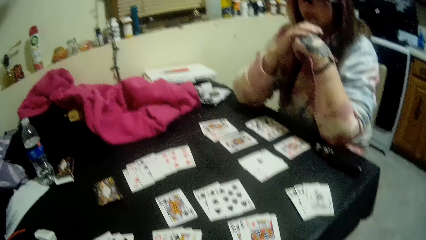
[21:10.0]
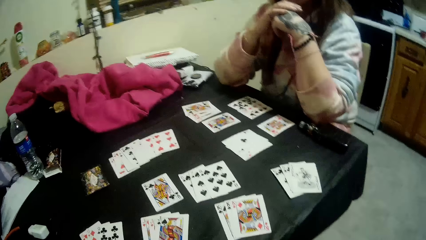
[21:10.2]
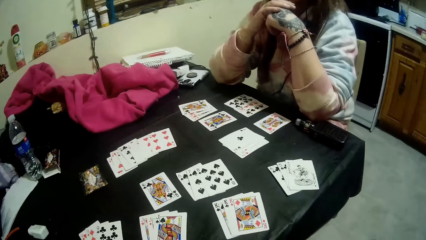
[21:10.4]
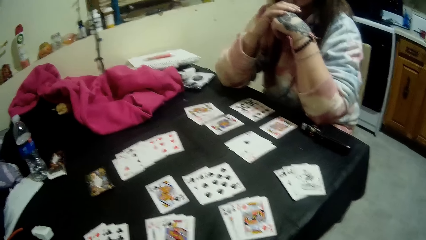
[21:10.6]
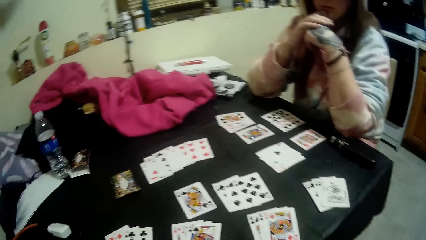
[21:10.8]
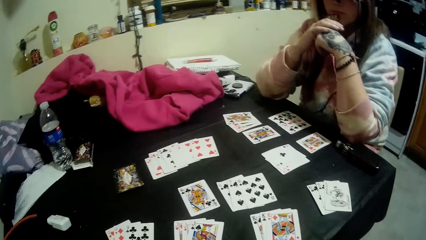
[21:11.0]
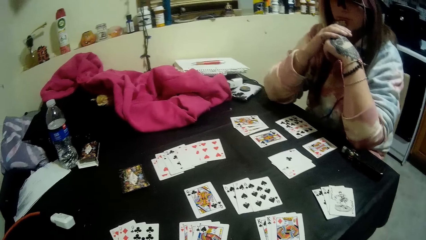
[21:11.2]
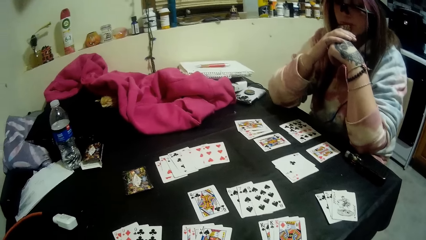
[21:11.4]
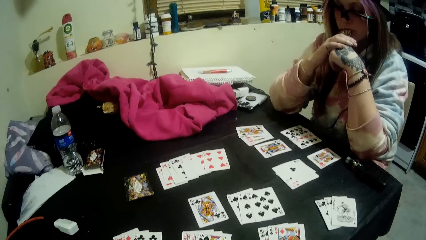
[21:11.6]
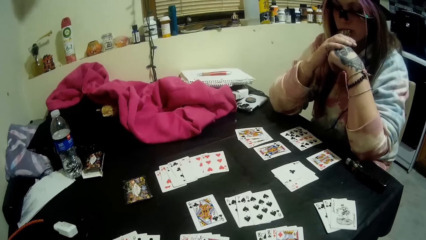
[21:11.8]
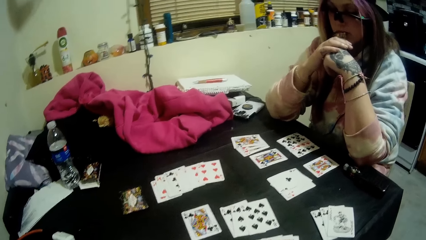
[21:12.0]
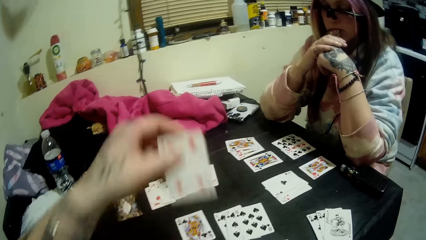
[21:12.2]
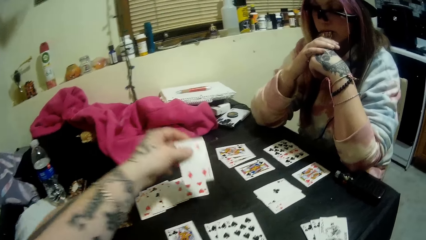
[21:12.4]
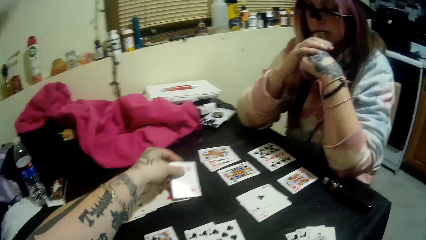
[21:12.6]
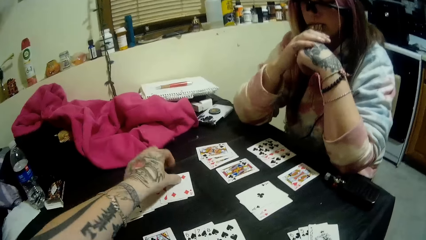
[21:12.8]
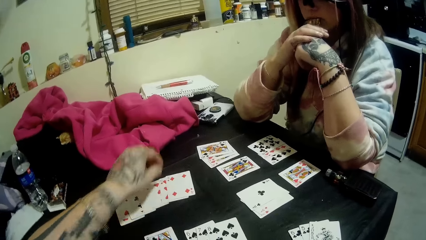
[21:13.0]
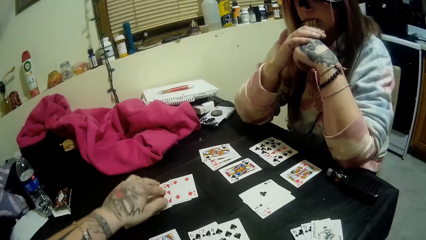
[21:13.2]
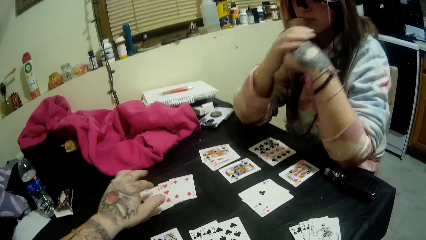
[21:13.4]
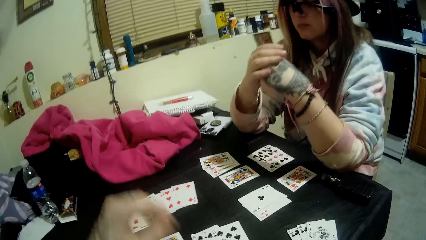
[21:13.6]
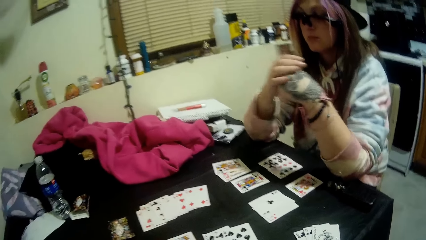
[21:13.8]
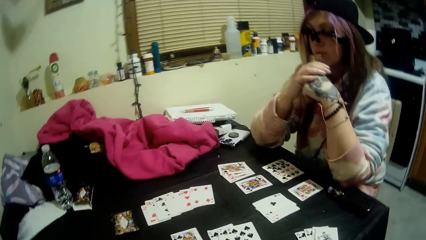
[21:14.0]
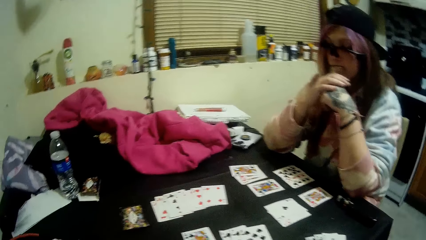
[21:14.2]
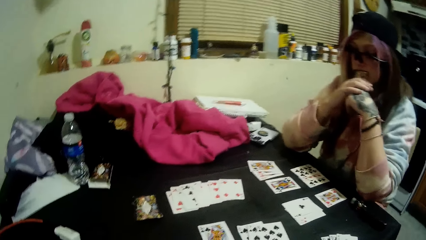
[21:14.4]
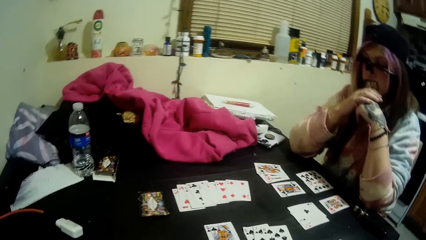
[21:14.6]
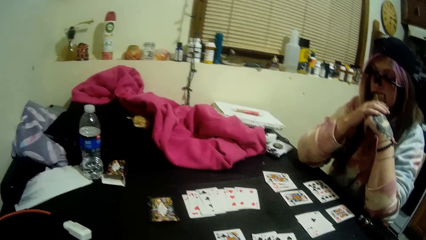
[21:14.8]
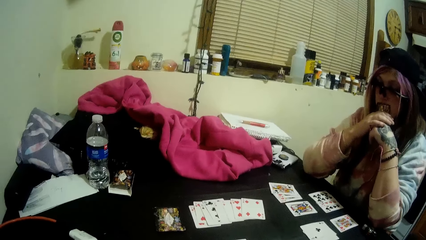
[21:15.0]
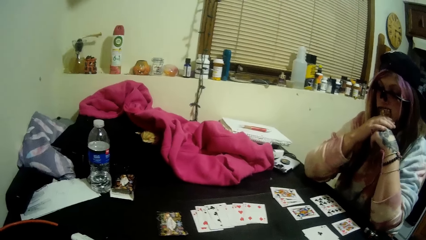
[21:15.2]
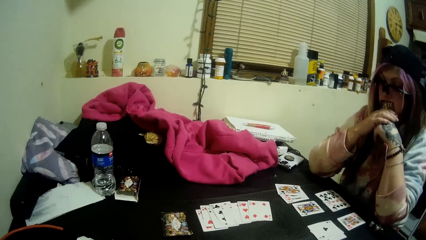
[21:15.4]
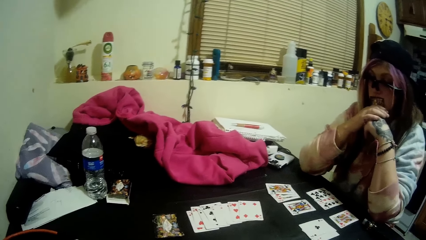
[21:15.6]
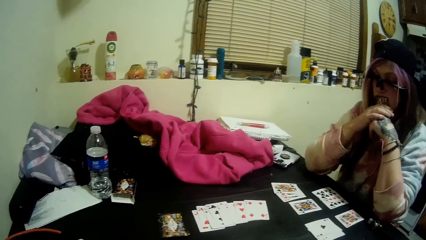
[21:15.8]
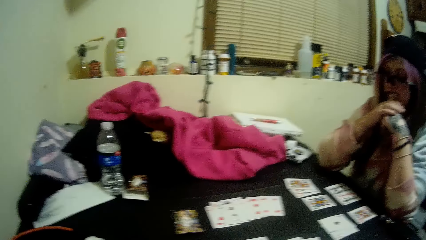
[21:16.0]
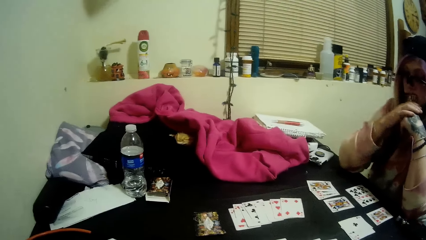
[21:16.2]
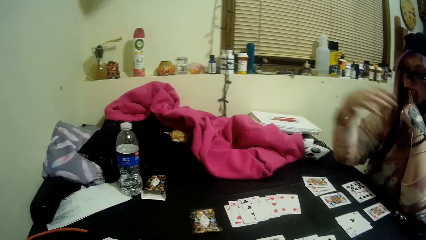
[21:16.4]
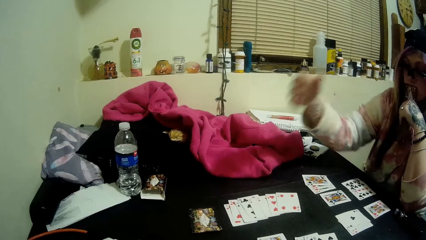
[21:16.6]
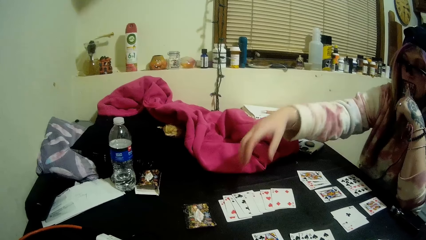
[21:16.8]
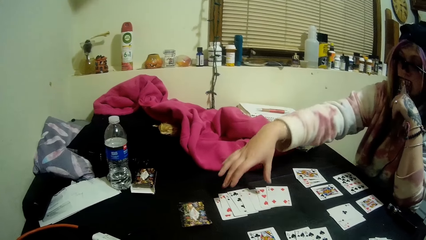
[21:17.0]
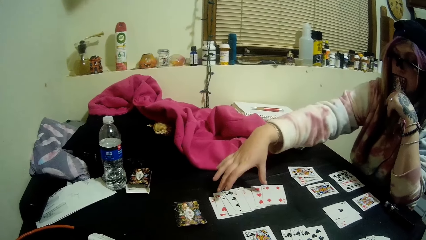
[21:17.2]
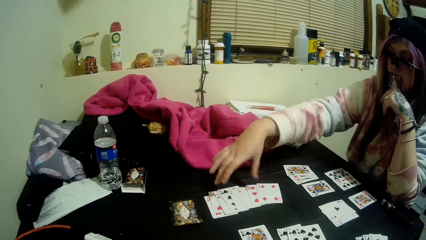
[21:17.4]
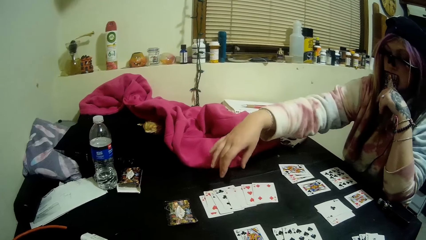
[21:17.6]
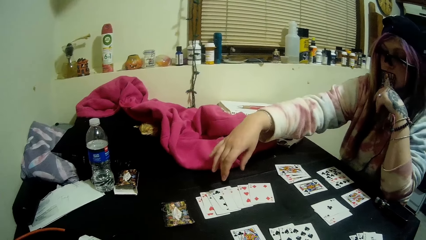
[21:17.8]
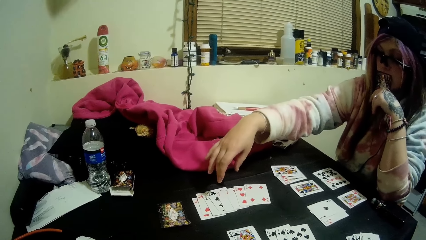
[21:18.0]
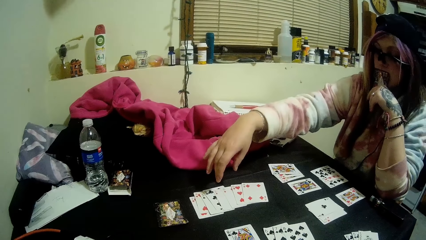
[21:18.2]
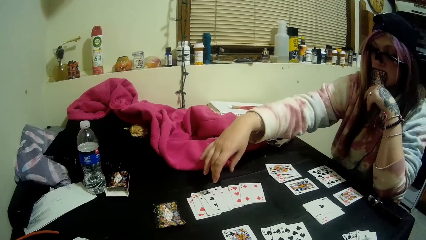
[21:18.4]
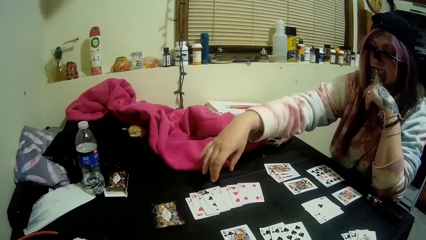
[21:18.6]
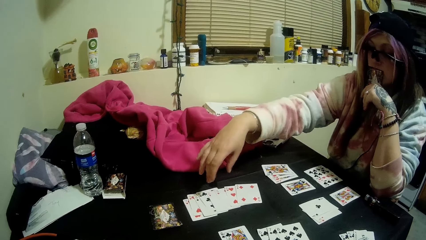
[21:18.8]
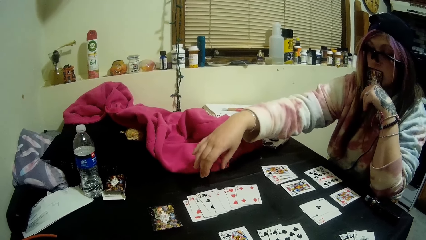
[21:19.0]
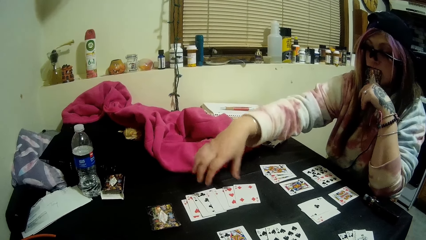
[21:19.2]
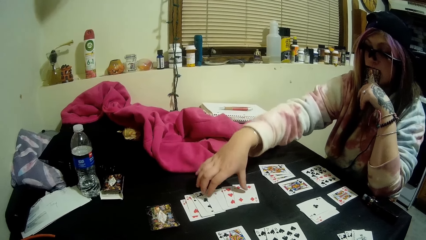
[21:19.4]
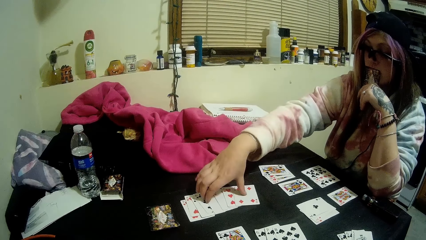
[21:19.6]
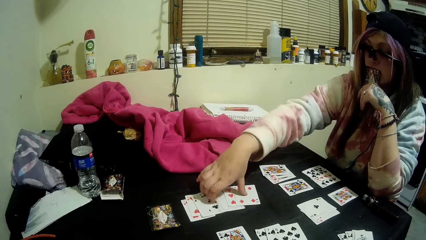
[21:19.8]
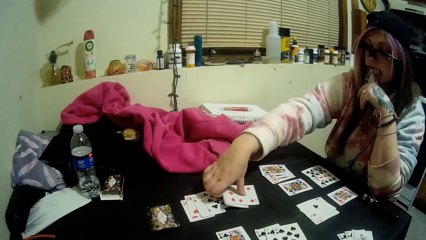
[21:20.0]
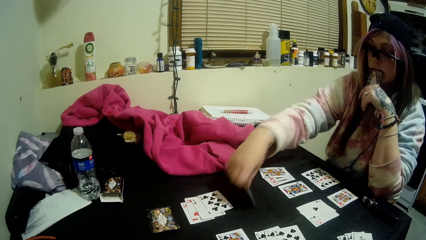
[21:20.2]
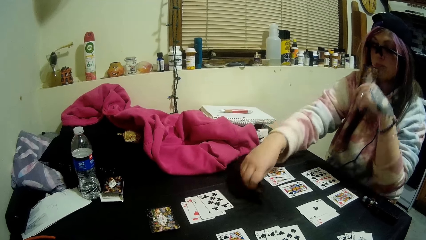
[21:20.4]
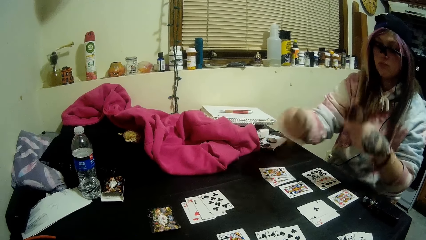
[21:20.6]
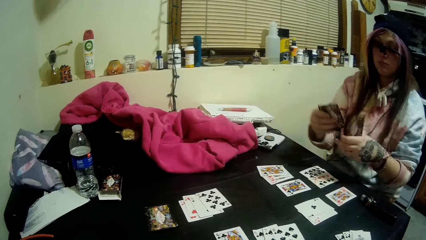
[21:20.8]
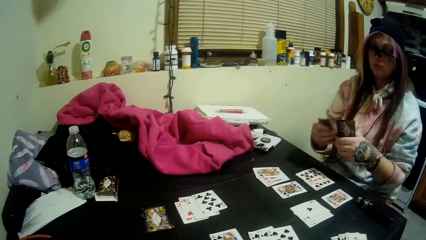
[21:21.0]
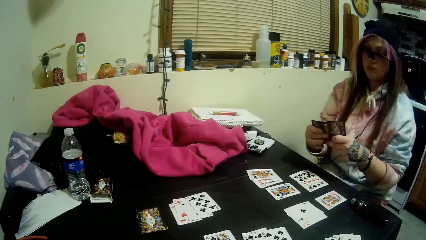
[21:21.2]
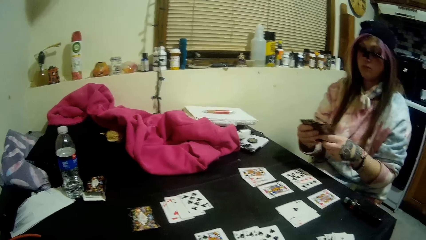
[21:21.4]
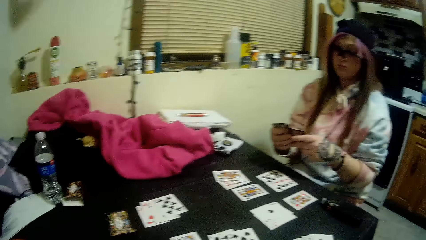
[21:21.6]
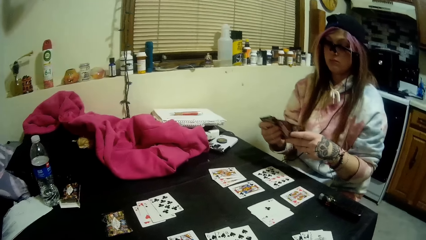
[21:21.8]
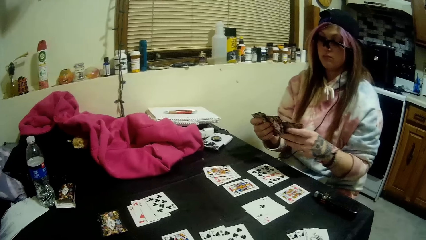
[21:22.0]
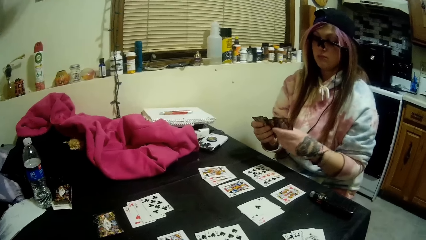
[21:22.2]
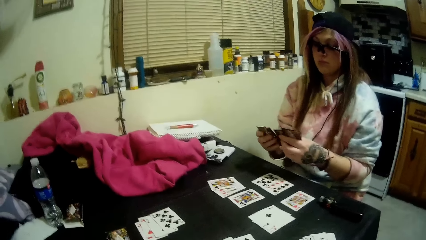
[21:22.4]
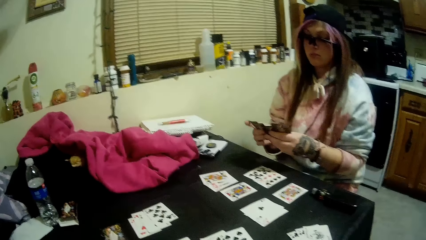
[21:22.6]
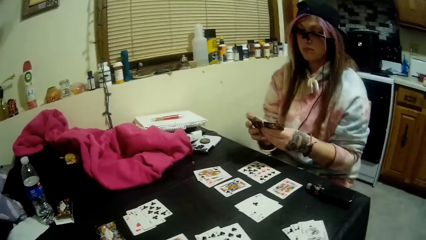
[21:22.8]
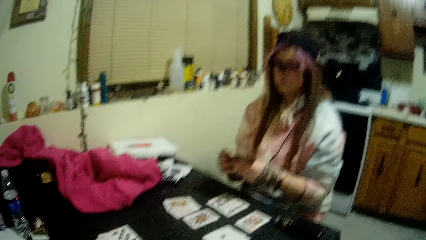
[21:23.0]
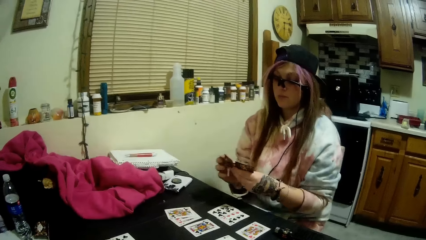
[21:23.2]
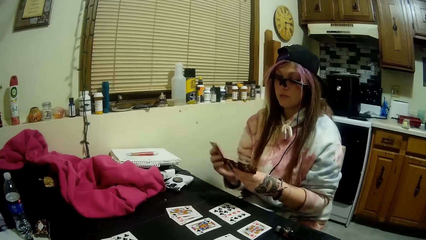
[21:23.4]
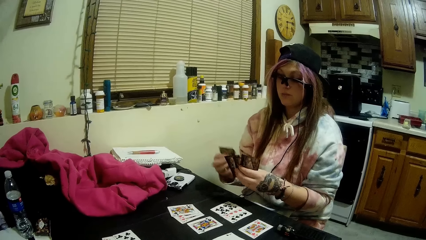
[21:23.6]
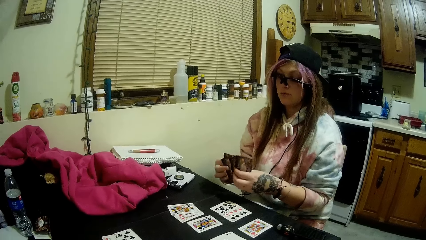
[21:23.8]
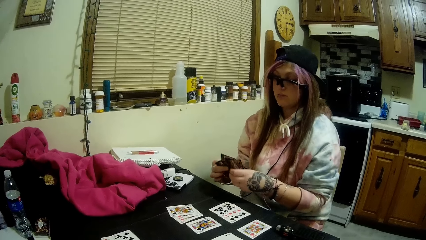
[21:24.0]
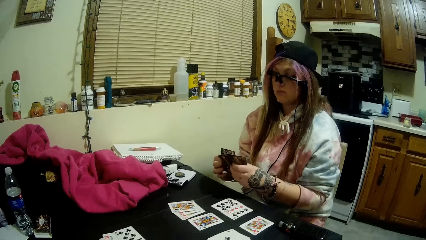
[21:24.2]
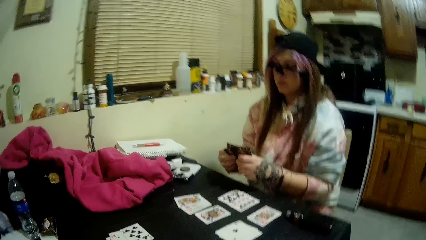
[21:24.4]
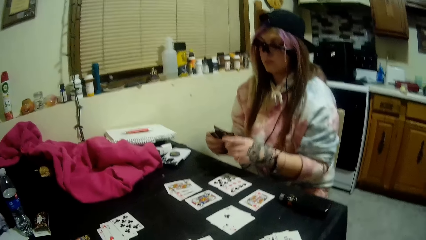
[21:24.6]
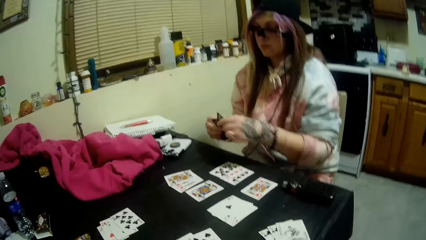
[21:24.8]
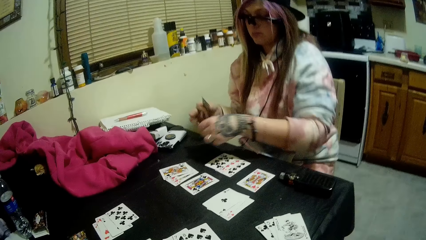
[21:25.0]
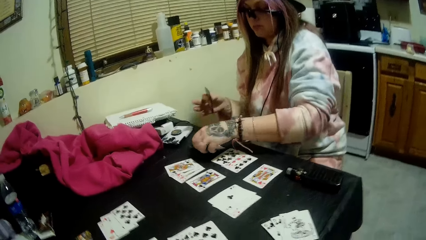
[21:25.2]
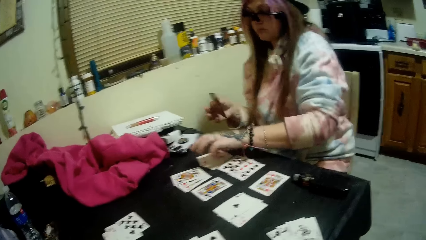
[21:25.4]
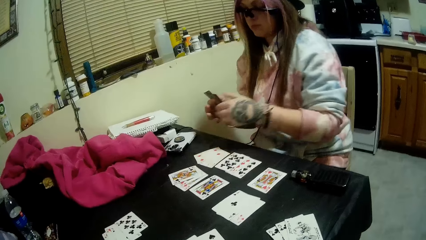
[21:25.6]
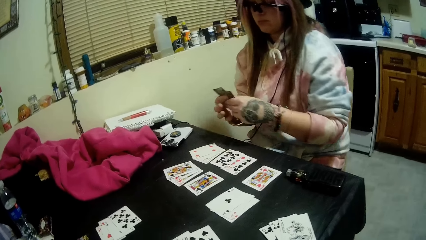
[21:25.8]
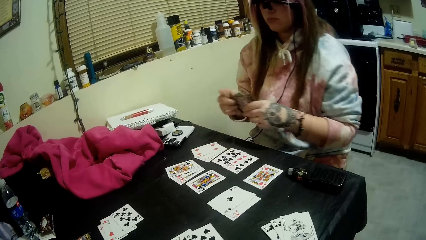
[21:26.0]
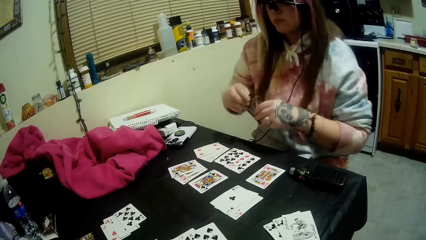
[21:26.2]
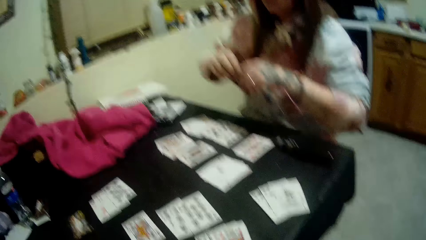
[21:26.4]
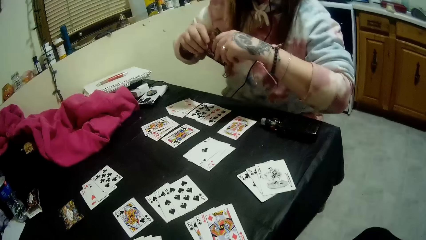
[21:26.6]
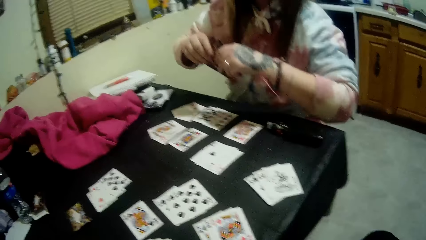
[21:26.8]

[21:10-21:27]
The camera wearer looks at the table. They put the card on the table. They look at the cards on the table. The woman picks up a hand of cards from the pile of cards with her right hand. She holds the cards. She sorts through the cards with both hands. She drops a set of three cards on the table with her left hand. She holds the cards.
